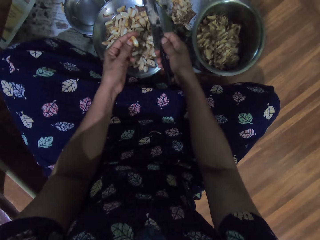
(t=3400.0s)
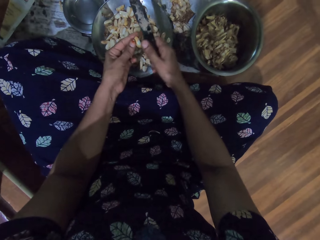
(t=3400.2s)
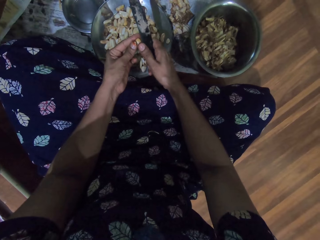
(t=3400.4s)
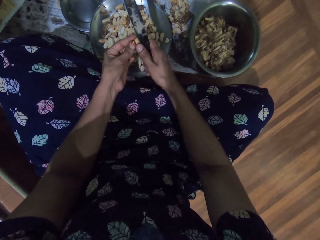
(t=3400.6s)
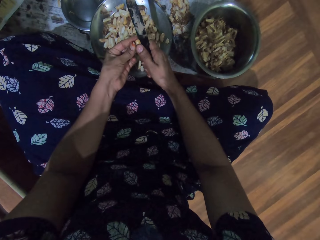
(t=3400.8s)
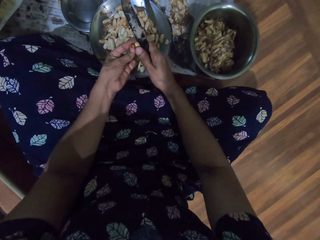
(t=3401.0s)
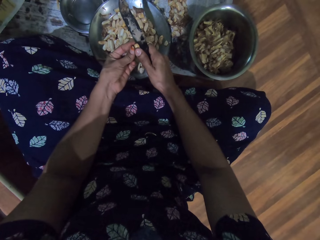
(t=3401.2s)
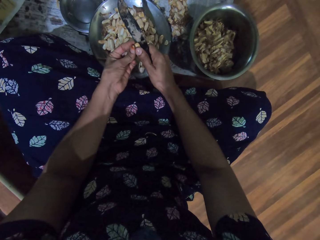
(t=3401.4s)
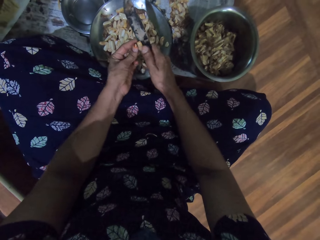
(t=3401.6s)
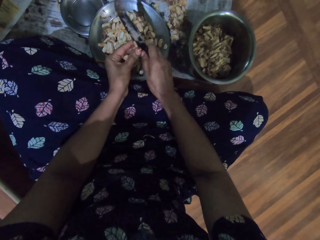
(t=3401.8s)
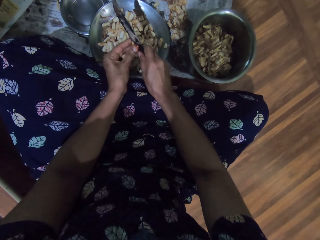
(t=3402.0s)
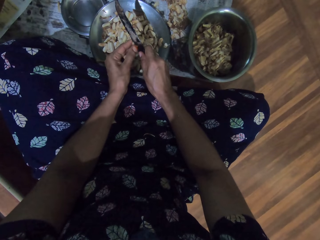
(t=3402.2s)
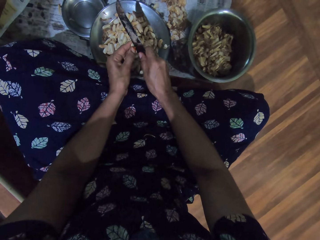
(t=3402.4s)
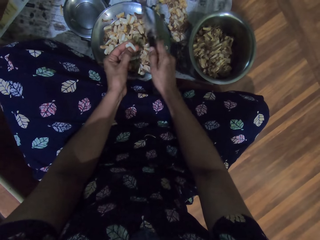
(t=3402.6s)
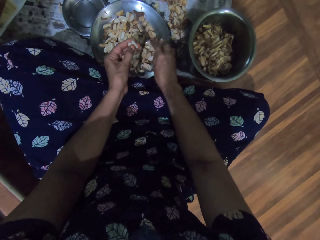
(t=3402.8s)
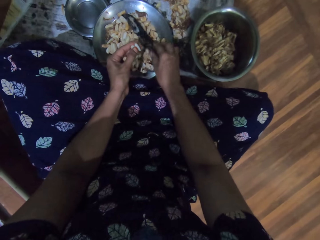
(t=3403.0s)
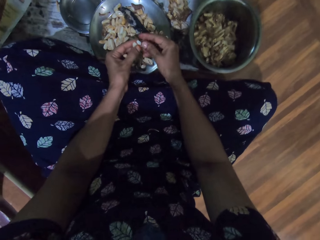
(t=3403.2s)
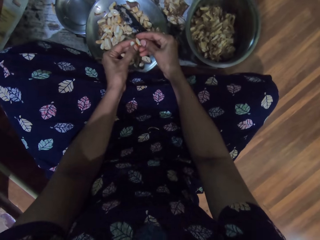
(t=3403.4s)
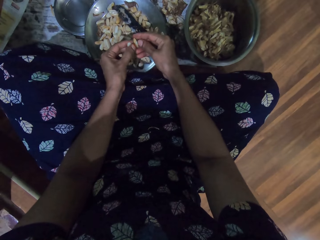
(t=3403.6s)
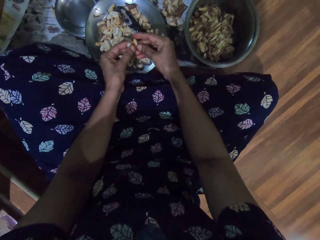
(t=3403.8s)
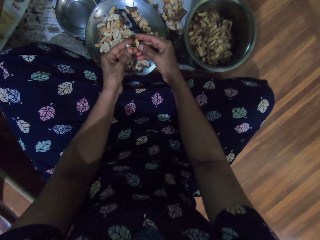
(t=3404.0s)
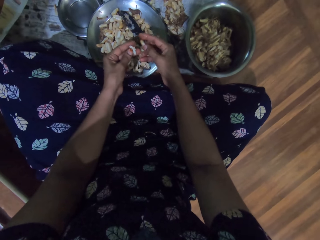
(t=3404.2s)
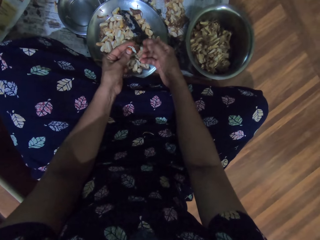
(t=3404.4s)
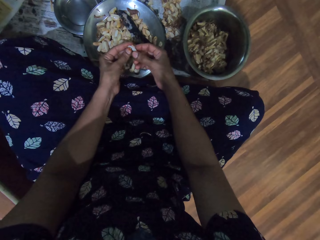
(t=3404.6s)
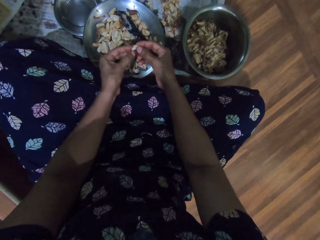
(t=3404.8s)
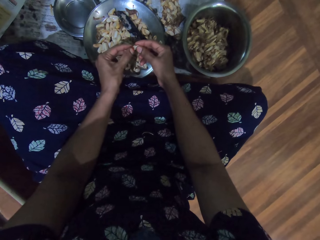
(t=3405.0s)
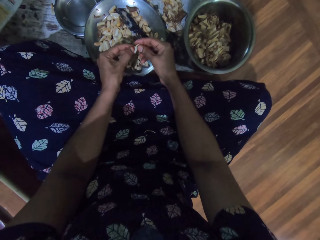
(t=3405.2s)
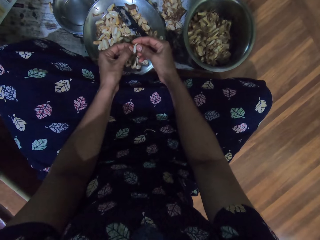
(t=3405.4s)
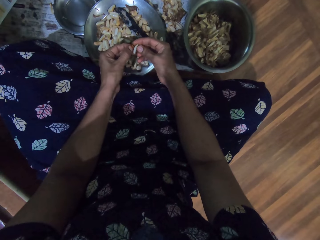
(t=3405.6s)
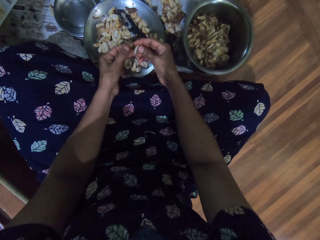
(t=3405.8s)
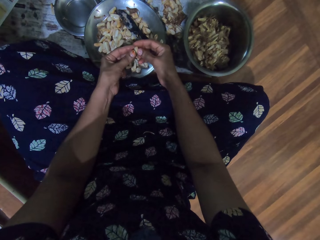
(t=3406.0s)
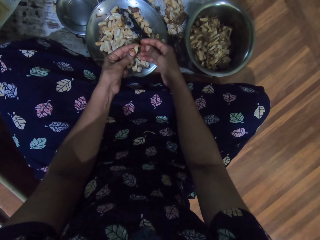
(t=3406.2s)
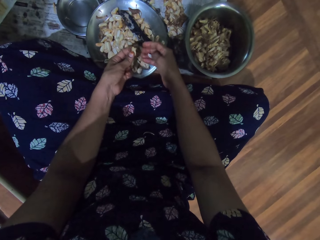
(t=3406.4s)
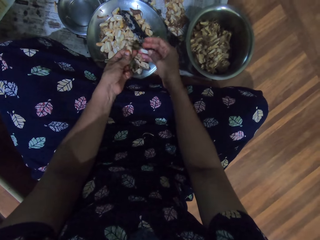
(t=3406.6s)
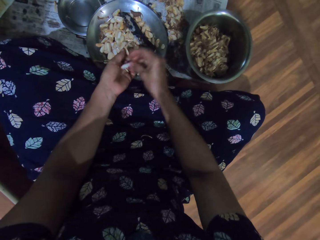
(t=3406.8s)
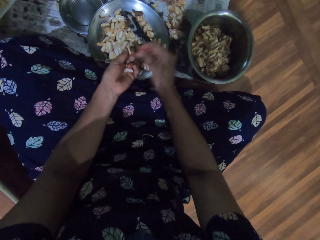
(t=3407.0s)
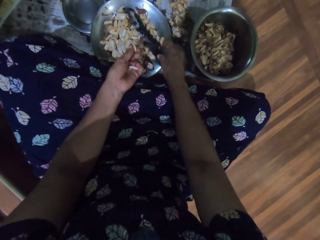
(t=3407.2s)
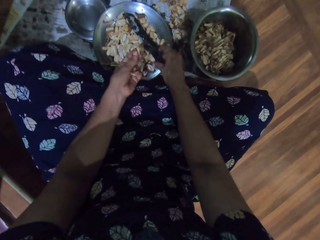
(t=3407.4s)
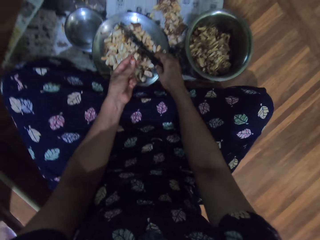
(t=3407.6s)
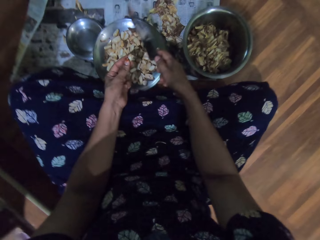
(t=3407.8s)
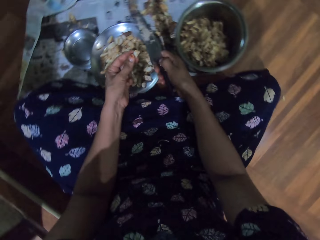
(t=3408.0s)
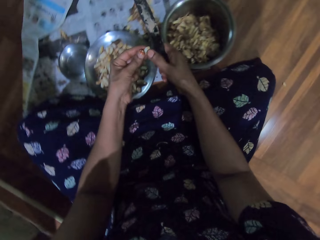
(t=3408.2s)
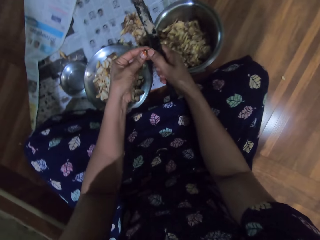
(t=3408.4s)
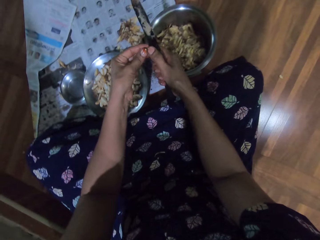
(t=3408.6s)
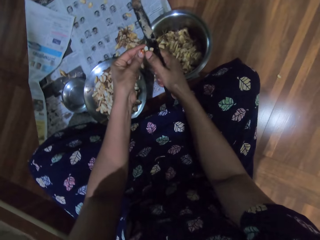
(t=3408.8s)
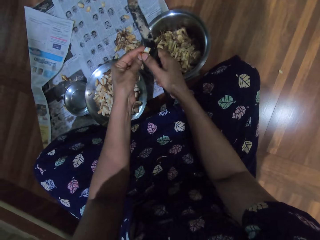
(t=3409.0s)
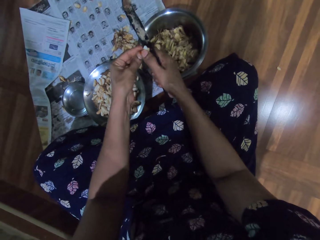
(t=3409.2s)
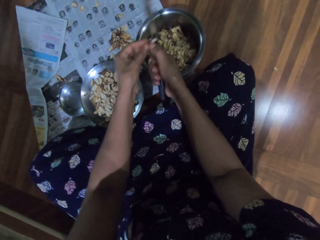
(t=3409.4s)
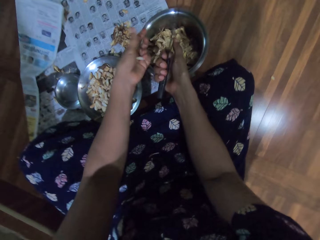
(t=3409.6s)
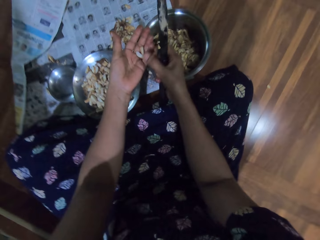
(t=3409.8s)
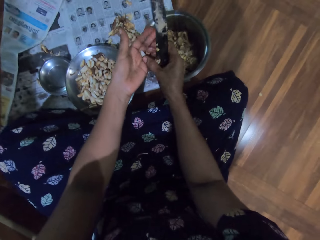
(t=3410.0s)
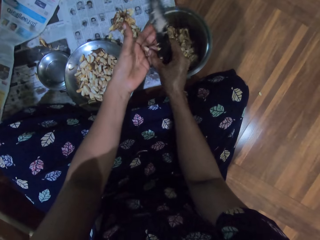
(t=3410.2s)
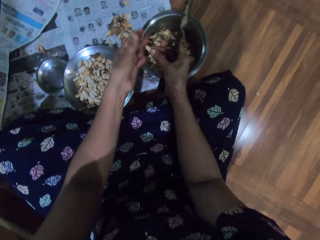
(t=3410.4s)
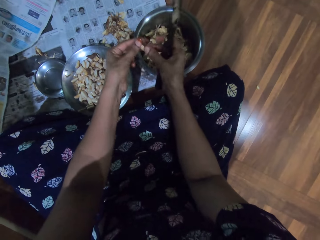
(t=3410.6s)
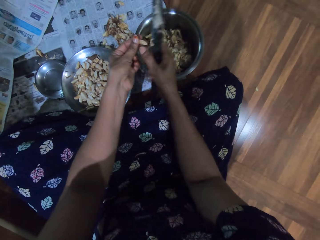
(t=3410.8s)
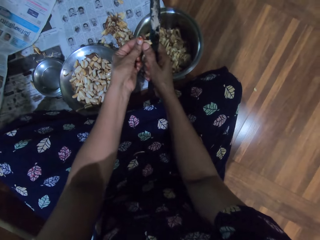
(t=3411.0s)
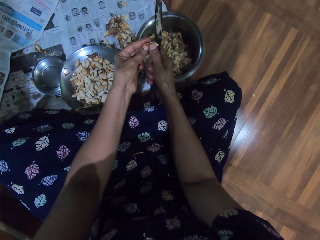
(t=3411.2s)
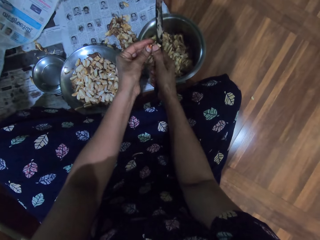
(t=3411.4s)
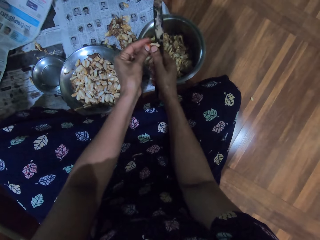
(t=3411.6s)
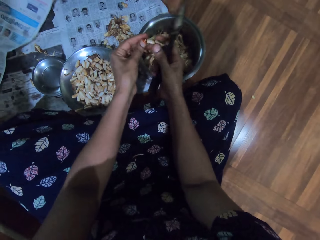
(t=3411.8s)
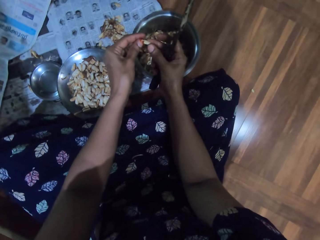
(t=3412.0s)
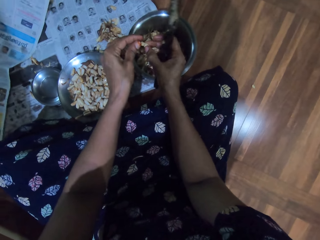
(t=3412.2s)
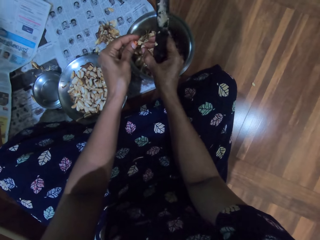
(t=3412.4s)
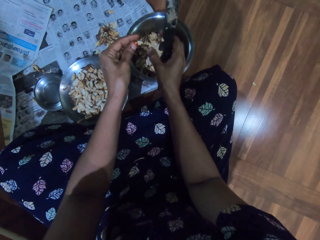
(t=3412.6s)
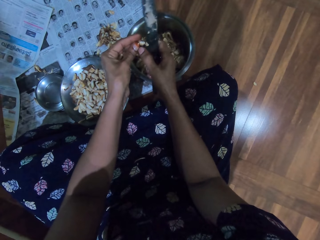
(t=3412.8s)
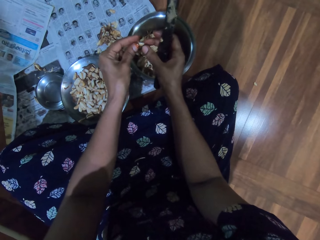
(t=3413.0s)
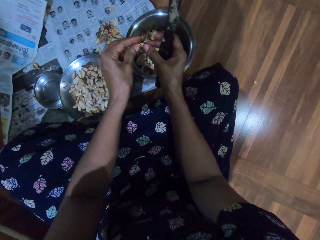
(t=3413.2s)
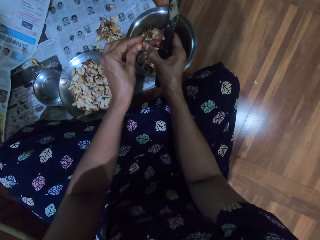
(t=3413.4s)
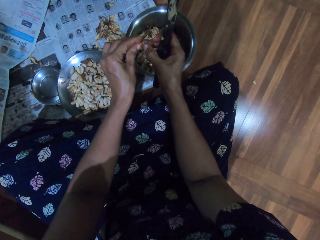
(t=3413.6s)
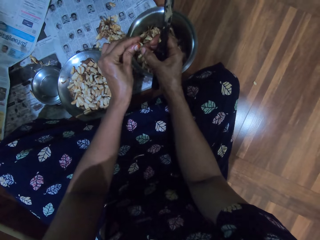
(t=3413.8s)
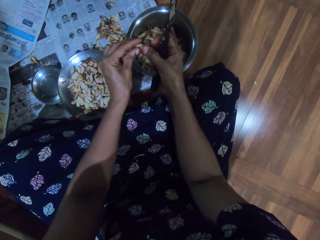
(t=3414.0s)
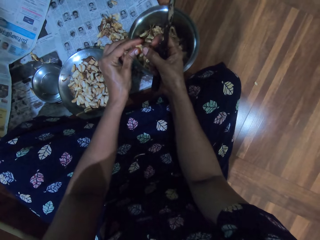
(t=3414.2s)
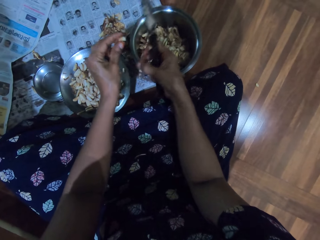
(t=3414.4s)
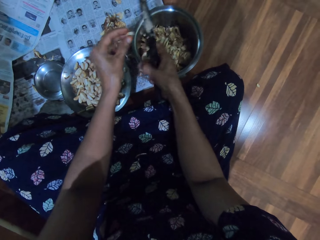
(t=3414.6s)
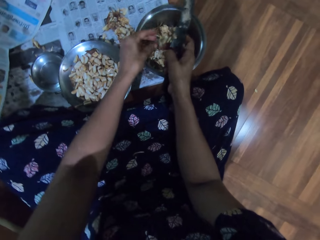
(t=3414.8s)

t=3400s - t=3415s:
The camera wearer cuts the garlic pod in her left hand with the knife in her right hand. She places the knife in her right hand into the steel bowl on the newspaper on the floor. She peels the garlic pod with both hands. She picks the knife from the steel bowl with her right hand. She cuts the garlic pod in her left hand into the steel bowl on the newspaper on the floor with the knife in her right hand. She picks a garlic pod from her left hand with her right hand. She cuts the garlic pod in her left hand with the knife in her right hand. She breaks the garlic pod in her left hand with her right hand. She drops the garlic pod in her right hand into the steel bowl on the newspaper on the floor. She peels the garlic pod with both hands. She drops the shaft of the garlic pod in her left hand into the steel bowl on the newspaper on the floor.

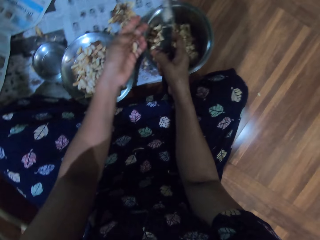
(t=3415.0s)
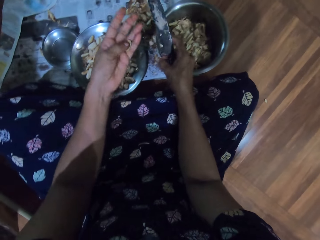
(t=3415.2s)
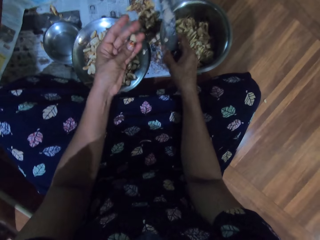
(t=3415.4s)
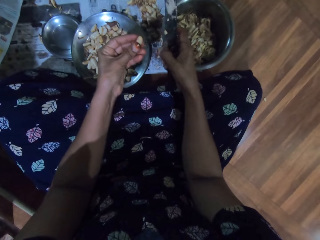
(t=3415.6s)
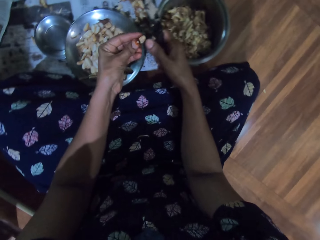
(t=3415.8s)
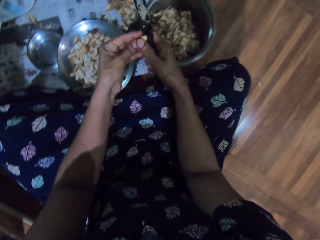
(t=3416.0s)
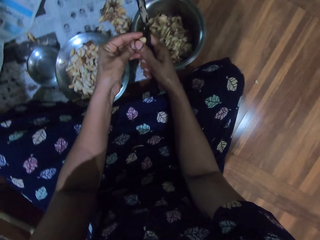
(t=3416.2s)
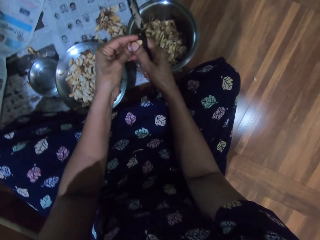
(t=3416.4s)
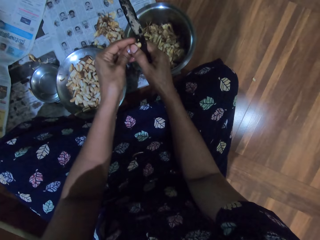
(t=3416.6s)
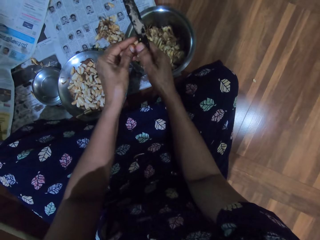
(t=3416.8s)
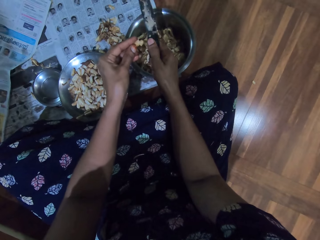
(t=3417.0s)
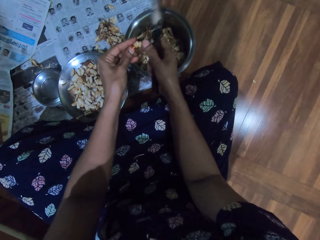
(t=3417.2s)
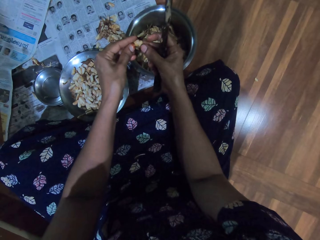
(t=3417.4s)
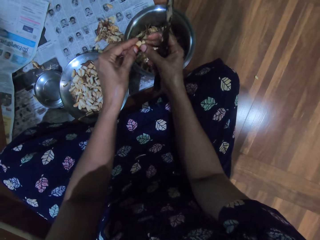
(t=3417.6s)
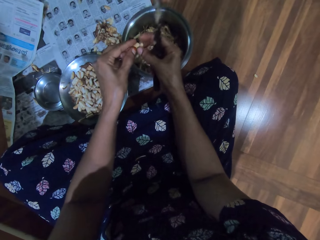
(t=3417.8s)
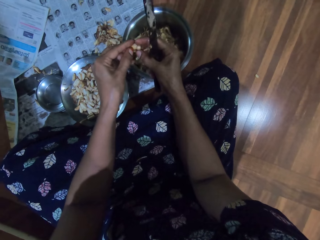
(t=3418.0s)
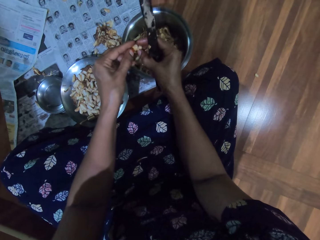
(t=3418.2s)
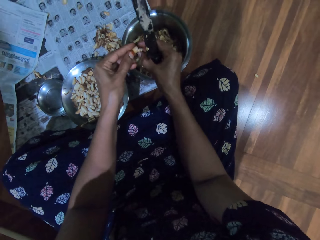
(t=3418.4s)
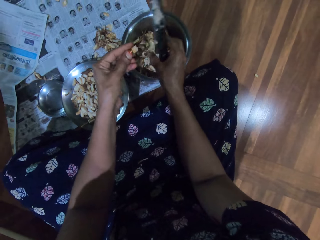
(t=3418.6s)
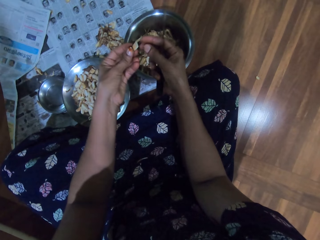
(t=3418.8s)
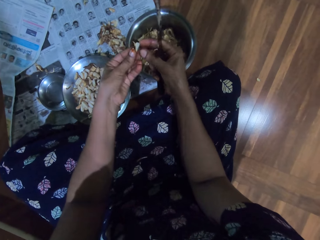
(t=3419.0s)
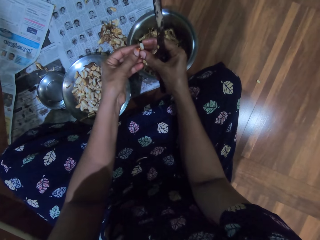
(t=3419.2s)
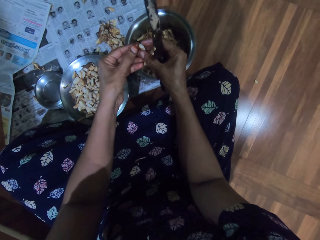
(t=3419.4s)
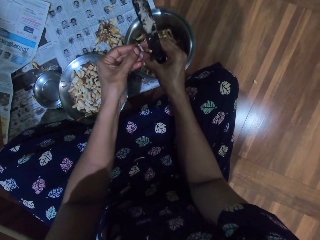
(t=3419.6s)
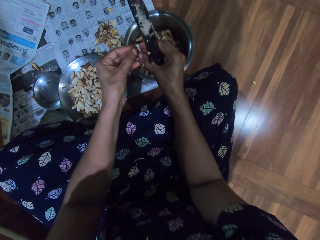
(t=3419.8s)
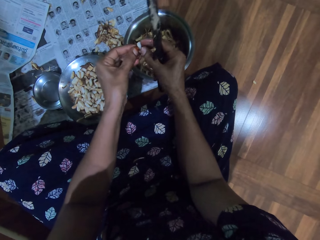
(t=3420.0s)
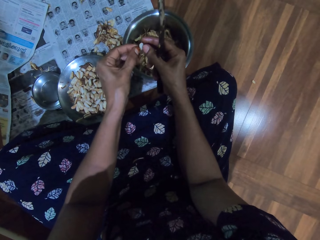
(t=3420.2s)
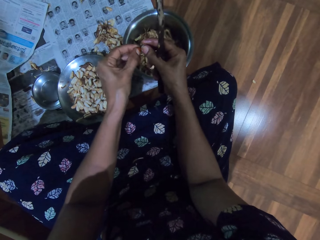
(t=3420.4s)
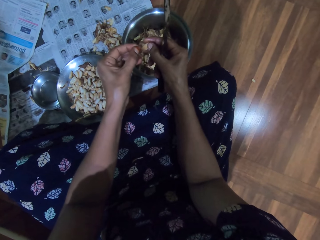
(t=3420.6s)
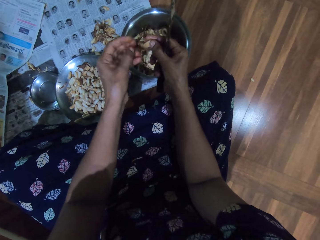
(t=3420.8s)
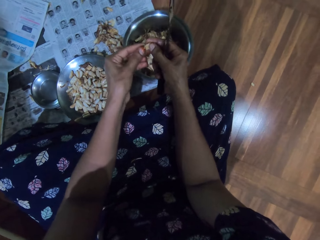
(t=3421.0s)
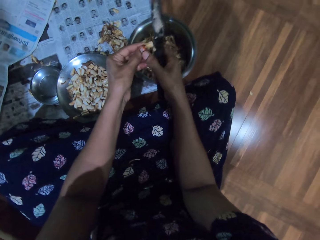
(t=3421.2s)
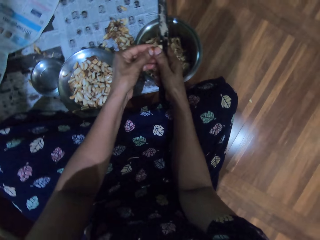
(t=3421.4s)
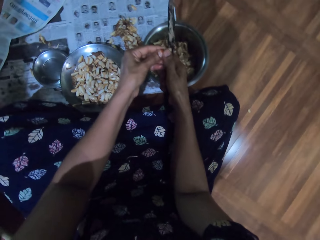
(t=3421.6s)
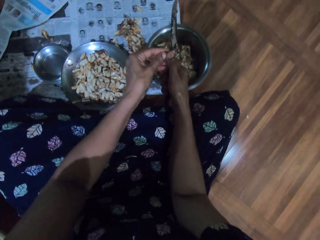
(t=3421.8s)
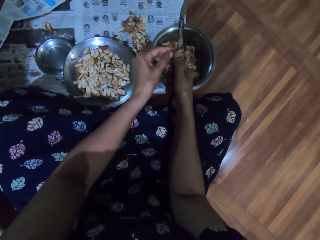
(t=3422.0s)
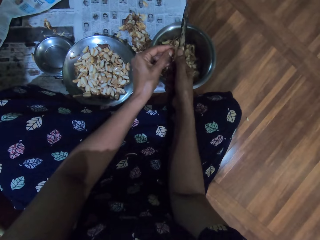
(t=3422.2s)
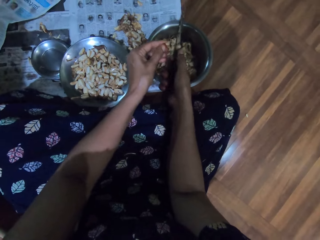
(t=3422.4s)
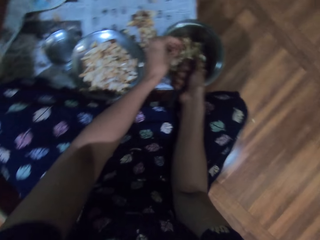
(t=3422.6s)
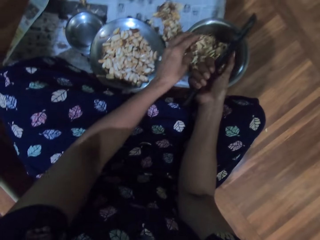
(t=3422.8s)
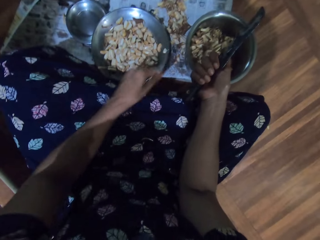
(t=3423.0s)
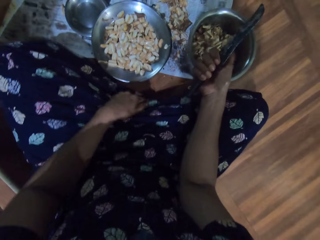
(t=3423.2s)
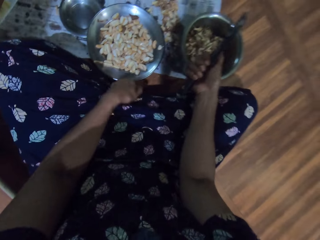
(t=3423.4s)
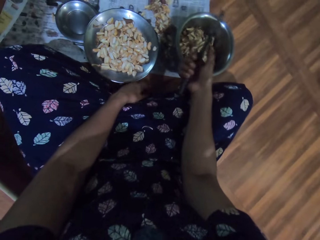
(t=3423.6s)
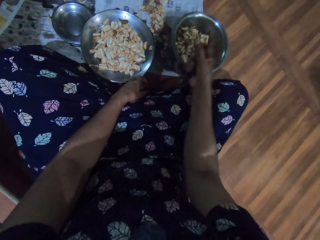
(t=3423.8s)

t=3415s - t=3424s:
The camera wearer cuts the garlic pod in her left hand with the knife in her right hand. She breaks the garlic pod in her left hand with her right hand. She drops the garlic pod in her right hand into the steel bowl on the newspaper on the floor. She peels the garlic pod with both hands. She cuts the garlic pod in her left hand with the knife in her right hand. She drops the shaft of the garlic pod in her left hand into the steel bowl on the newspaper on the floor.
